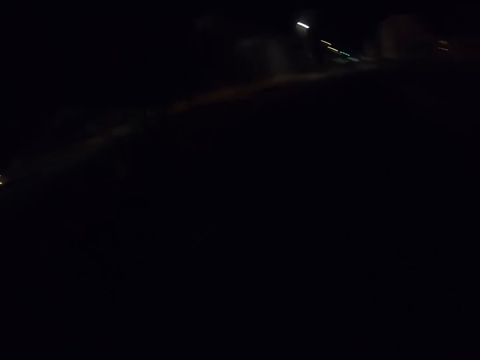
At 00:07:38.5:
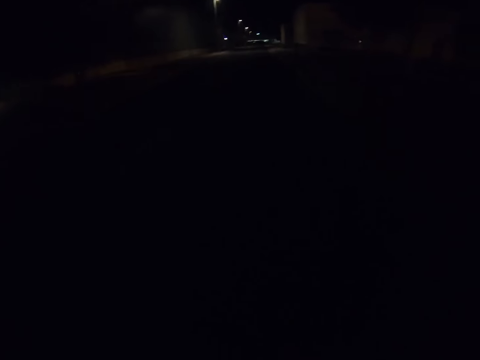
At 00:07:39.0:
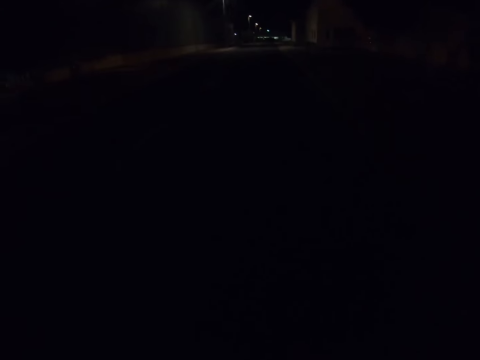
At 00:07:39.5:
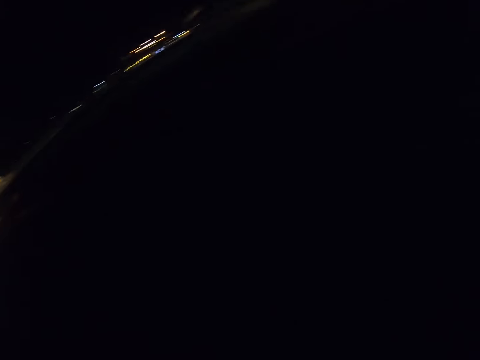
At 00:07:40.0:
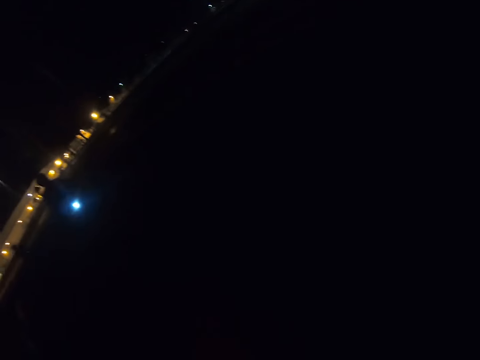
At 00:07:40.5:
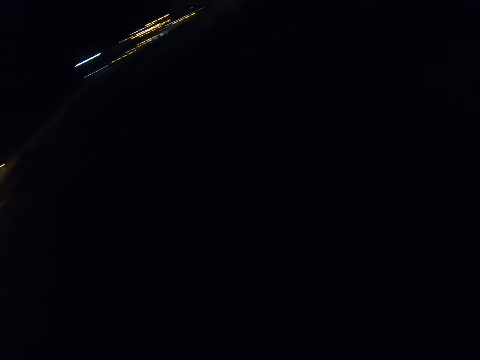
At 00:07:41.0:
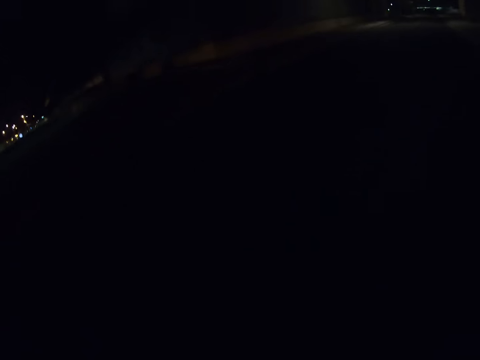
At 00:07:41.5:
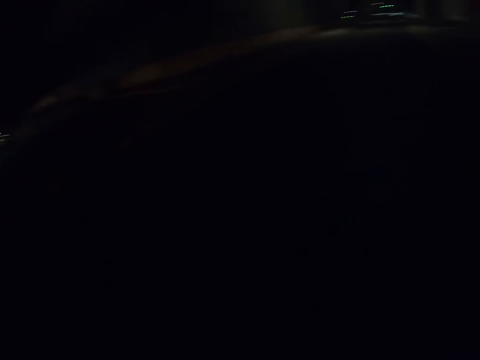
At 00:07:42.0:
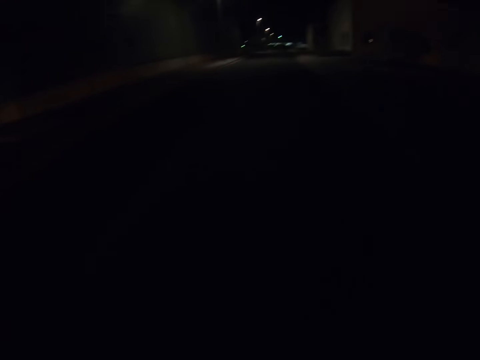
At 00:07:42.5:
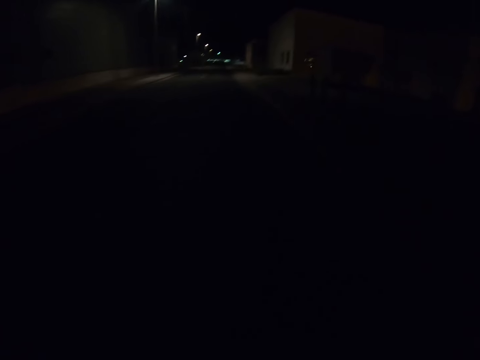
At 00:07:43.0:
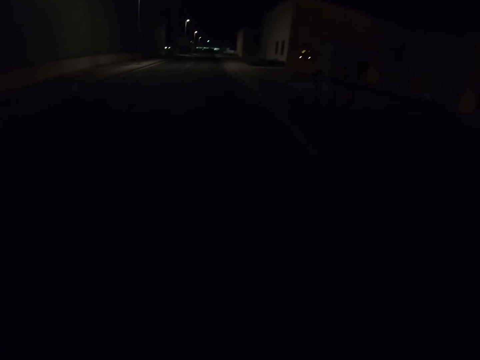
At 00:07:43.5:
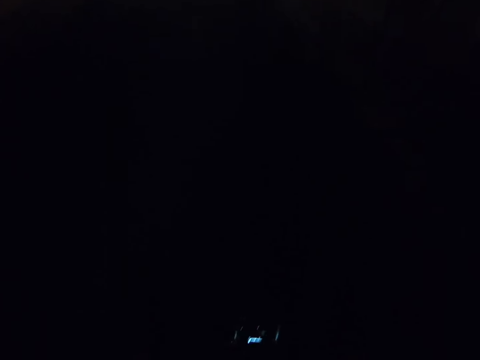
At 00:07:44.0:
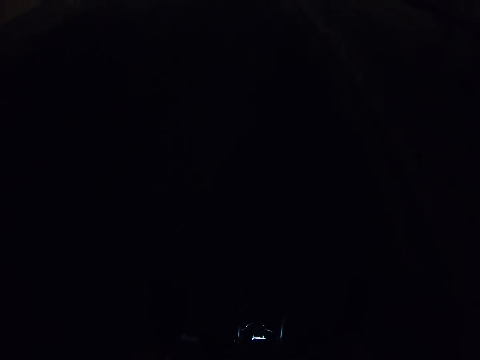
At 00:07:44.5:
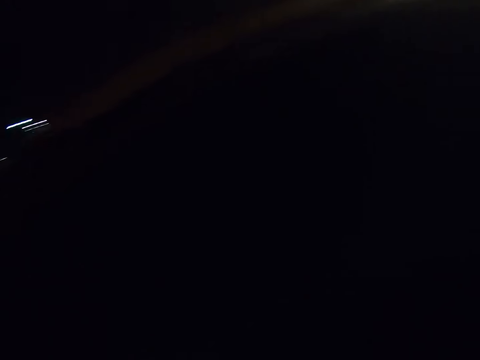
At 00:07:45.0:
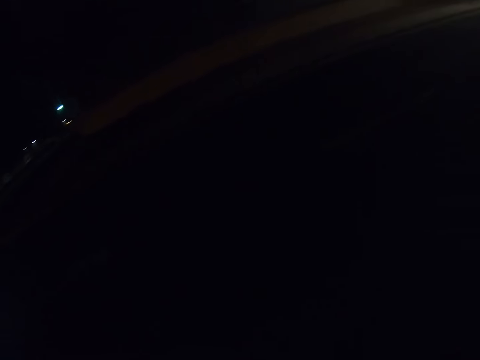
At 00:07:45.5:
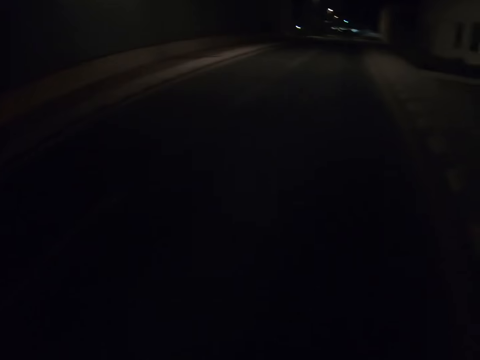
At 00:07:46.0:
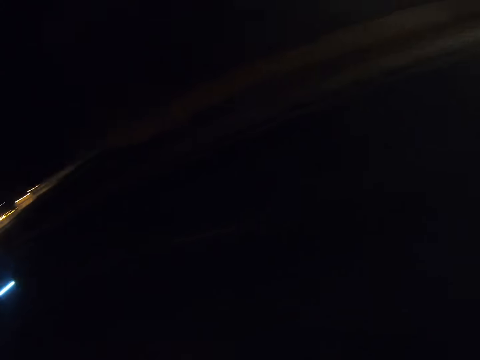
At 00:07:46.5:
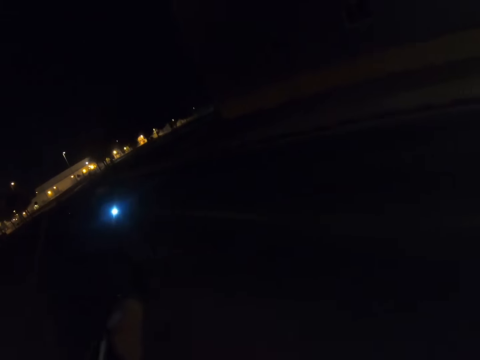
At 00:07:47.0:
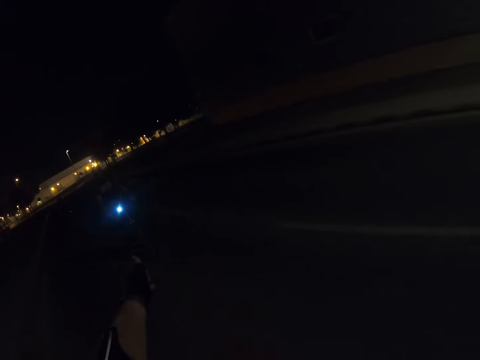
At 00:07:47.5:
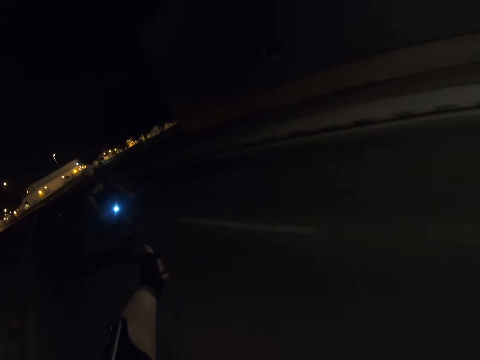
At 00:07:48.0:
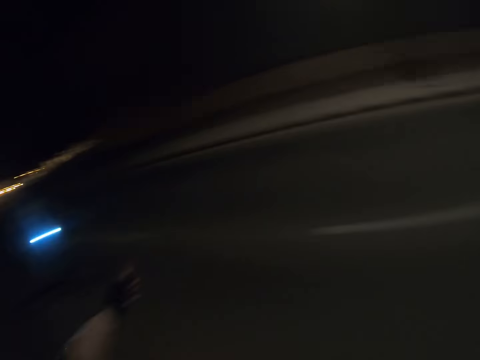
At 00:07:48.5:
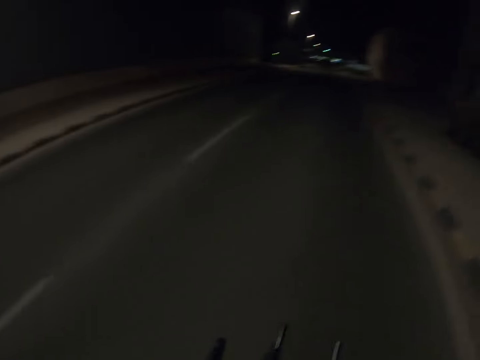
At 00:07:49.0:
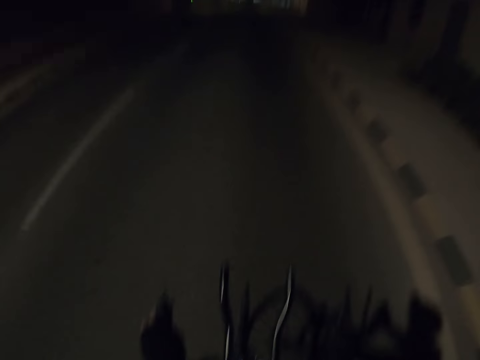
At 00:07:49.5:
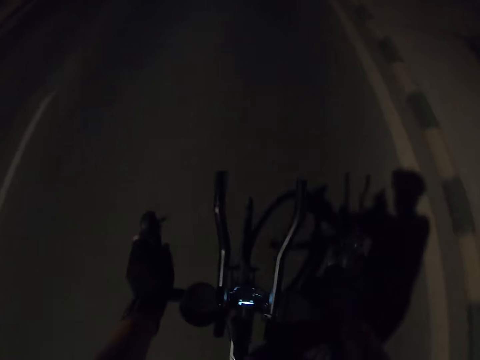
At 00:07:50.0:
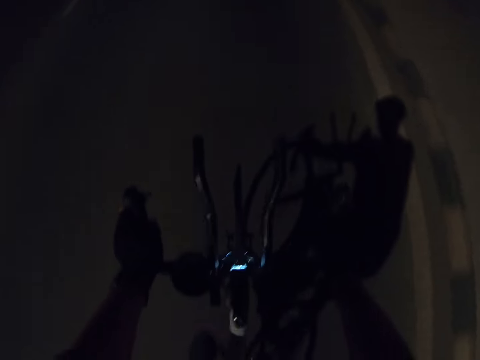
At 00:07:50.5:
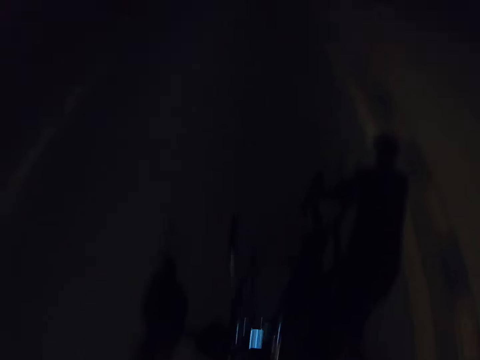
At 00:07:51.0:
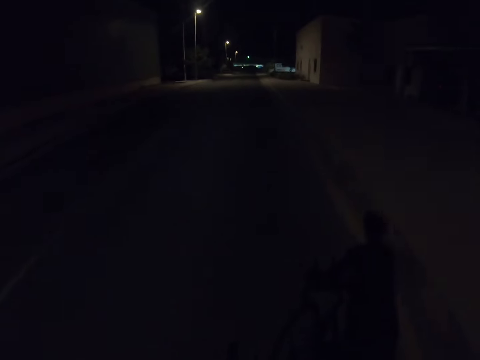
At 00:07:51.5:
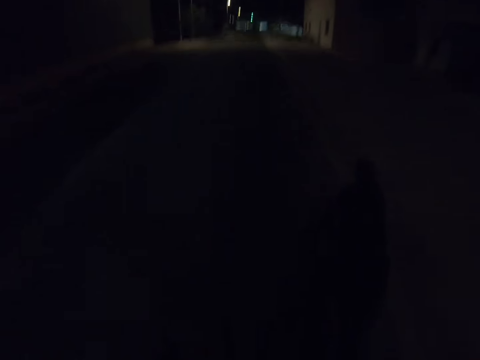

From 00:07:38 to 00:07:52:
The camera wearer looks behind. A man cycles a bicycle. The camera wearer interacts with the man. They give the man a thumb up.

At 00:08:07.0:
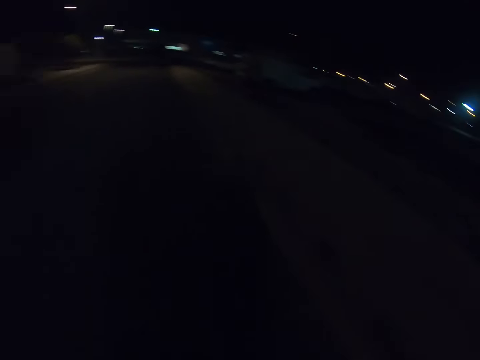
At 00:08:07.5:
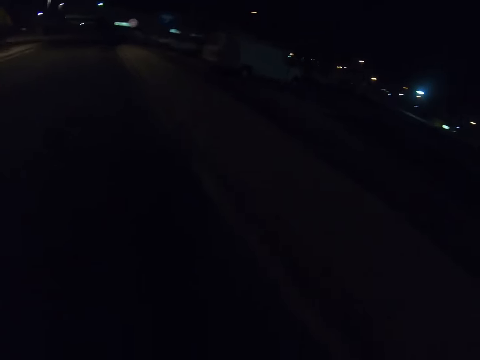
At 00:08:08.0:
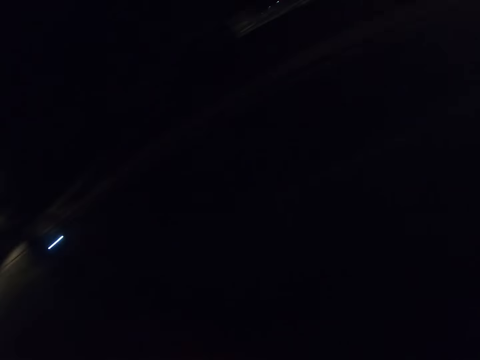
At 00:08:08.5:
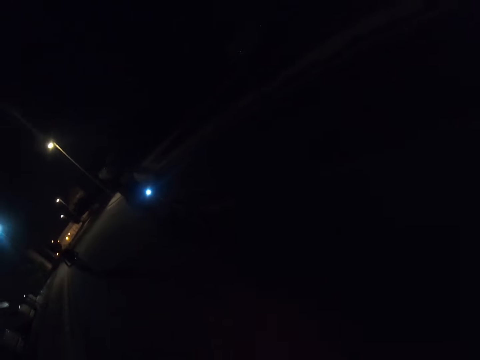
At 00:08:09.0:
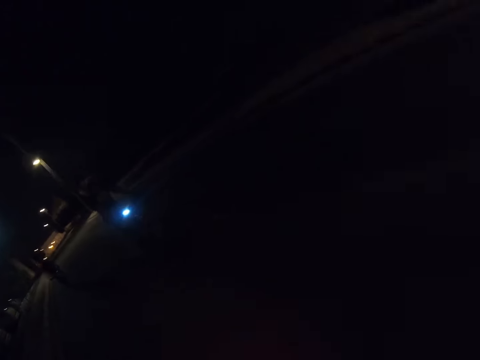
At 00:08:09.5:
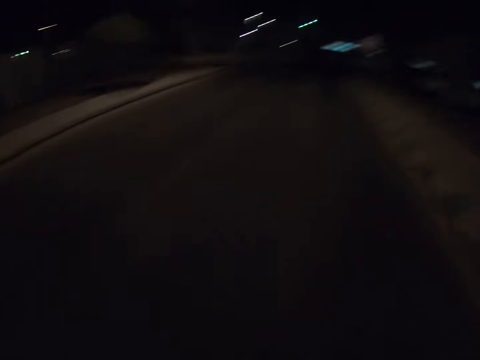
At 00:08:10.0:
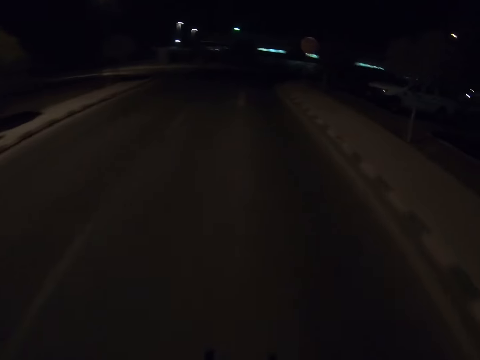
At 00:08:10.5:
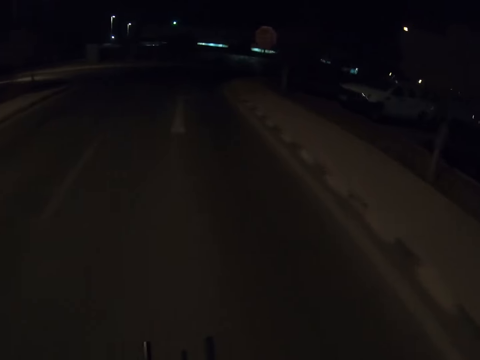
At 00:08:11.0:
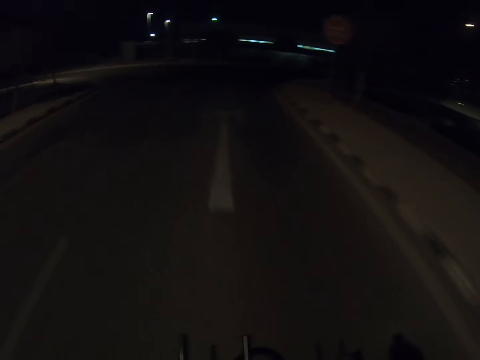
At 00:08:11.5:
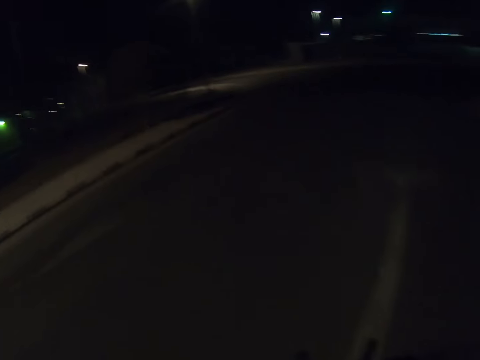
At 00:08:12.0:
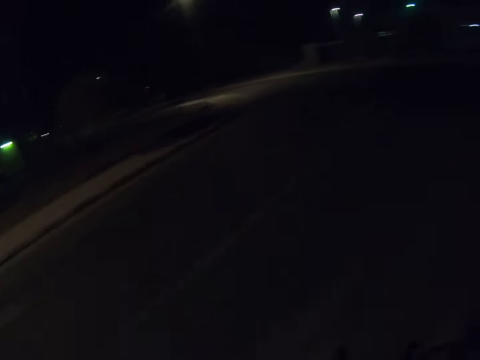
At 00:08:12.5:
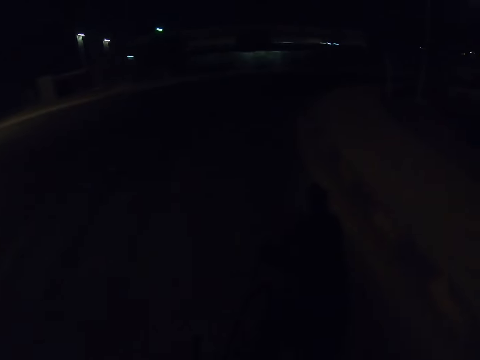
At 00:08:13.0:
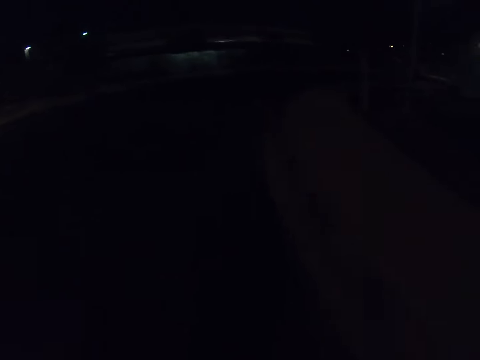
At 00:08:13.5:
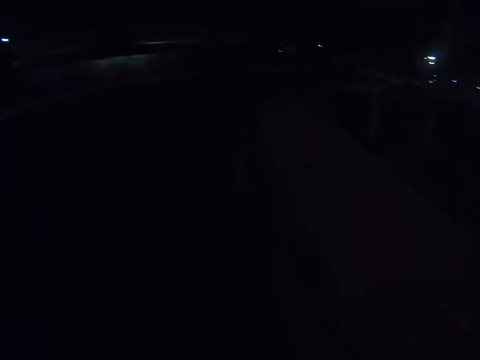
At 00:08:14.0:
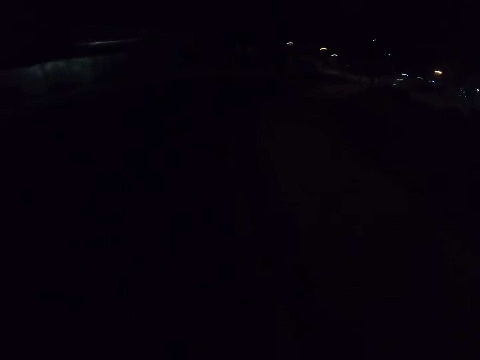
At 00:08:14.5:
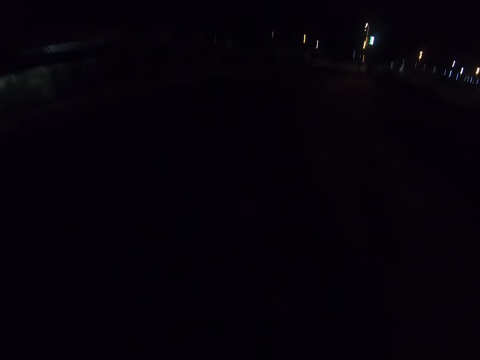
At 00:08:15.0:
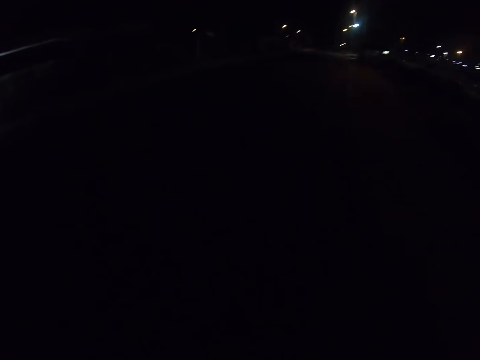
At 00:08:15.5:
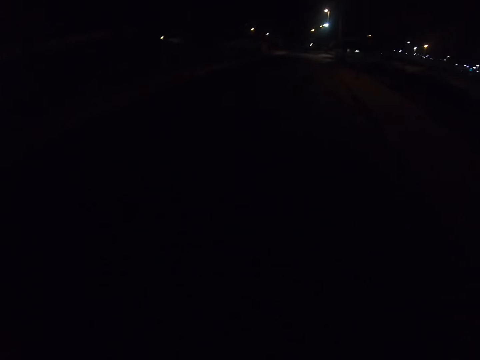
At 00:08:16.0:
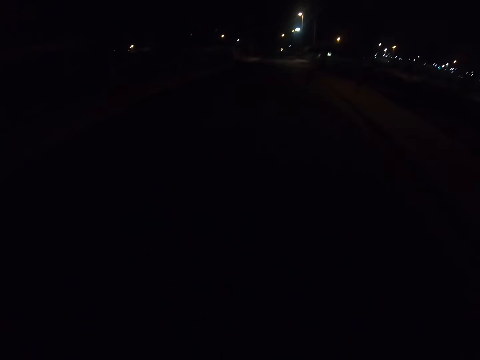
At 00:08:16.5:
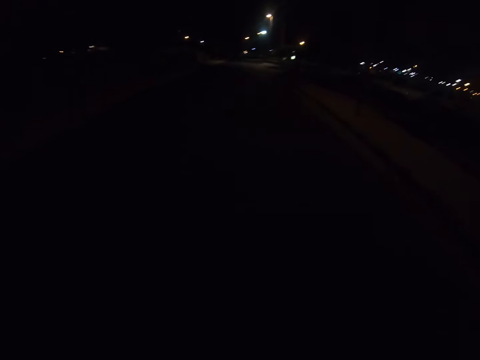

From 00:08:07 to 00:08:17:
The camera wearer looks behind. A man cycles a bicycle. The camera wearer cycles a bicycle.

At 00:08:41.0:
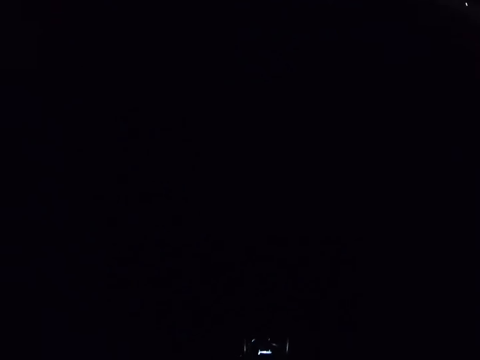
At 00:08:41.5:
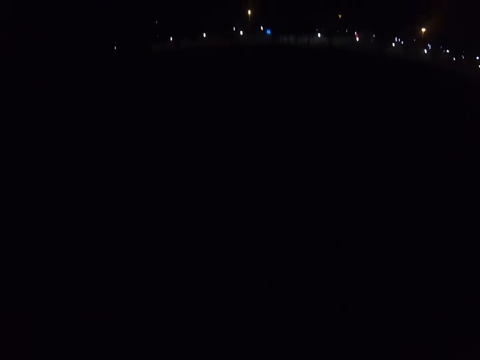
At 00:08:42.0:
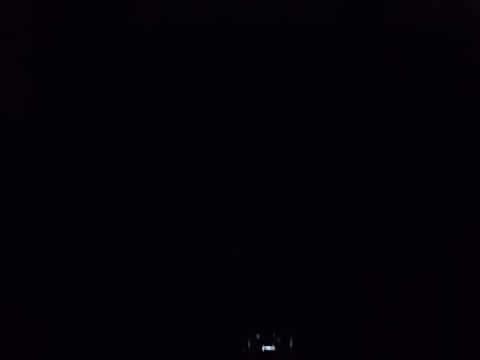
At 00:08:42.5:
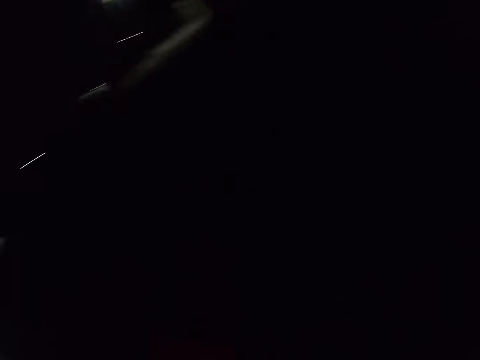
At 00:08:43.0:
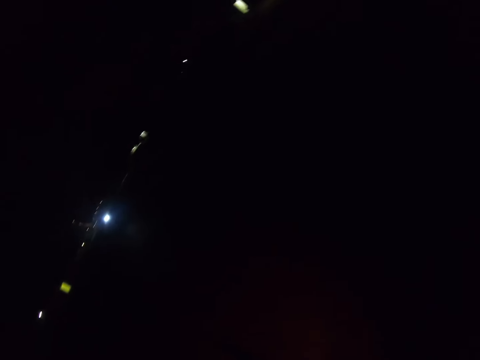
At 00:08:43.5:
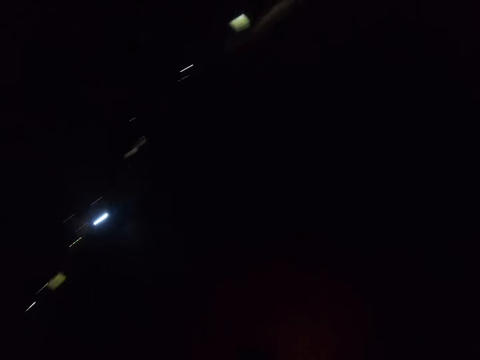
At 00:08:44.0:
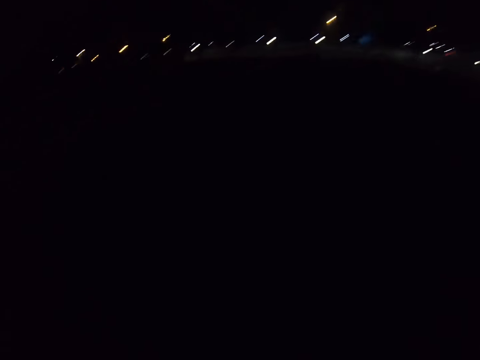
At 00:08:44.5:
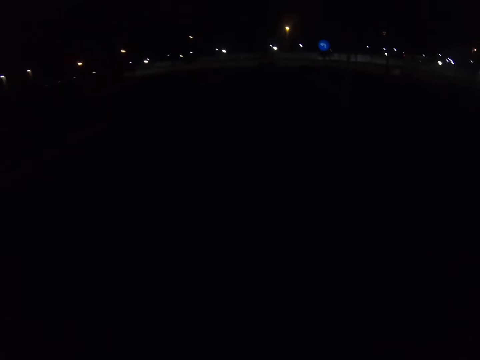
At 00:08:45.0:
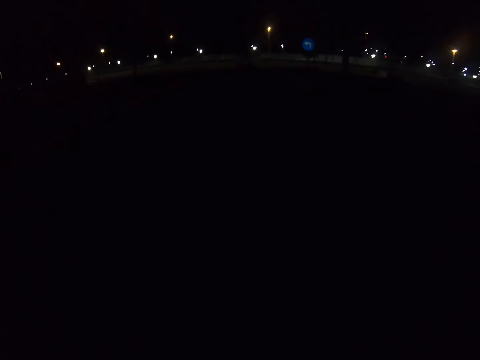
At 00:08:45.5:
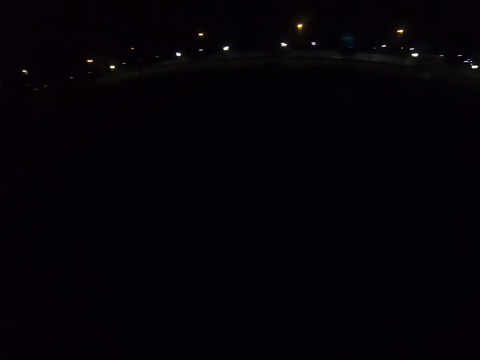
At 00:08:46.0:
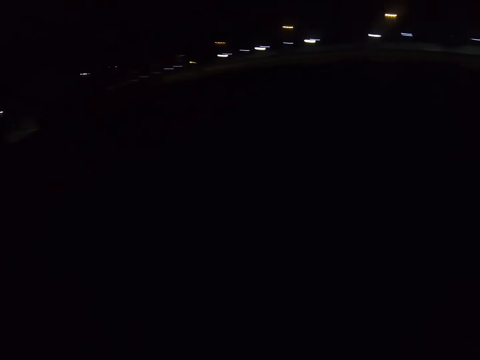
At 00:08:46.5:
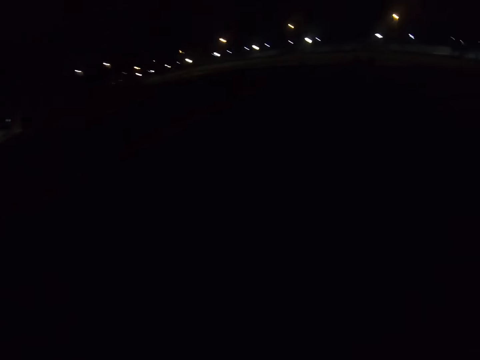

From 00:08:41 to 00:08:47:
The camera wearer looks behind.
